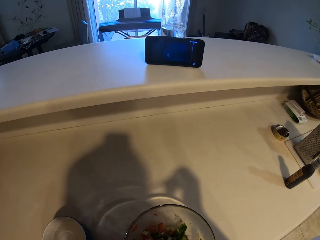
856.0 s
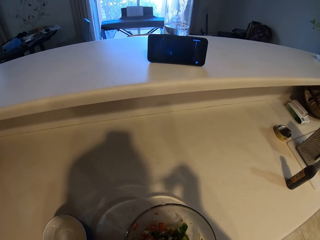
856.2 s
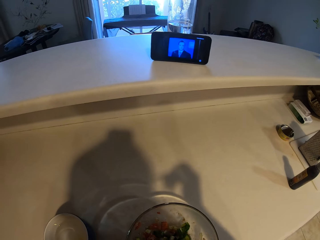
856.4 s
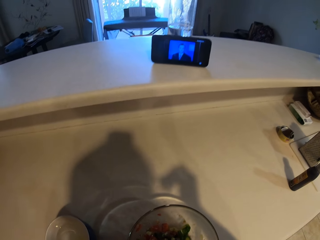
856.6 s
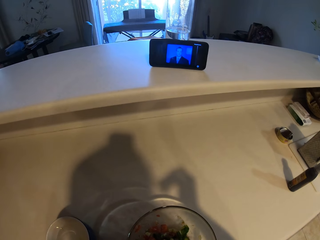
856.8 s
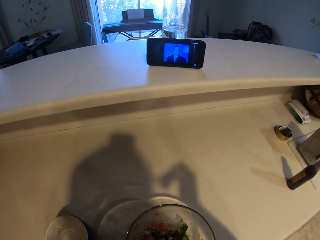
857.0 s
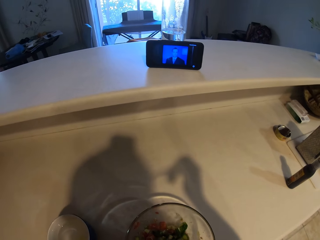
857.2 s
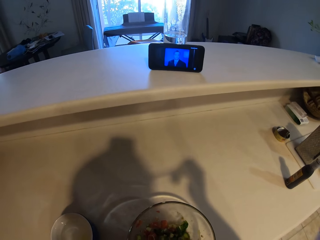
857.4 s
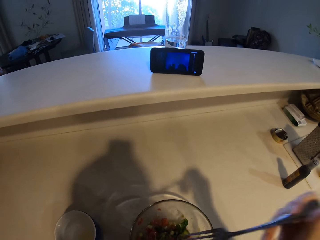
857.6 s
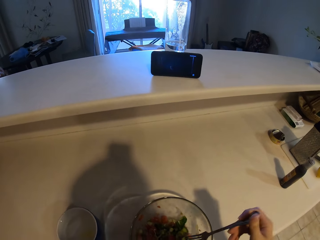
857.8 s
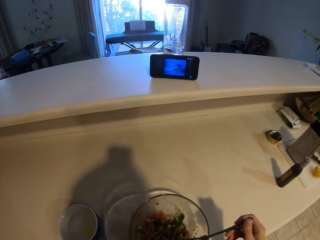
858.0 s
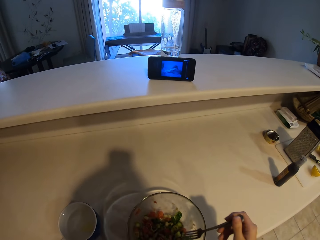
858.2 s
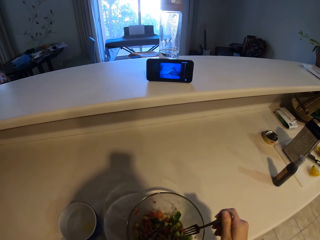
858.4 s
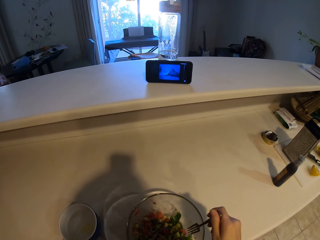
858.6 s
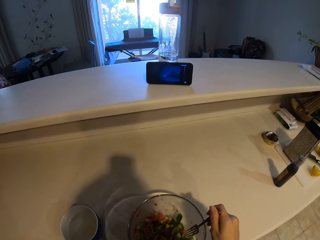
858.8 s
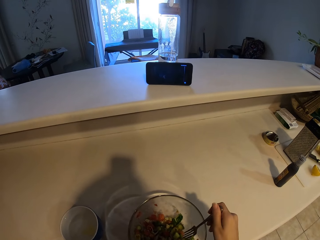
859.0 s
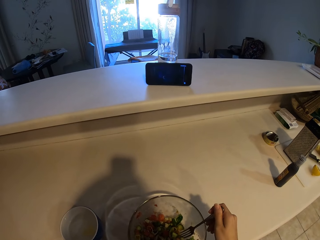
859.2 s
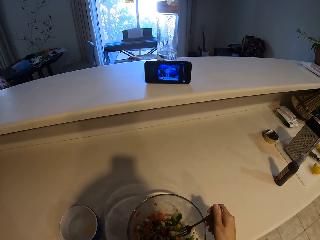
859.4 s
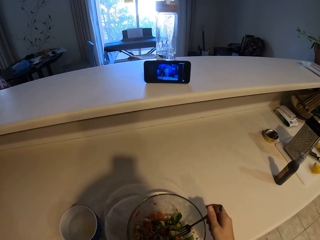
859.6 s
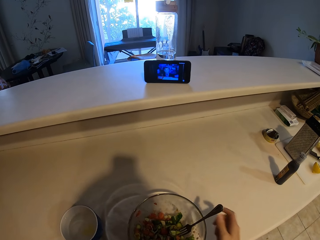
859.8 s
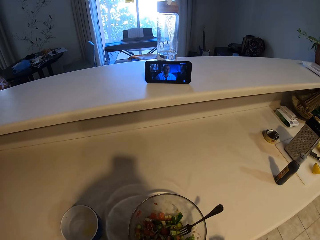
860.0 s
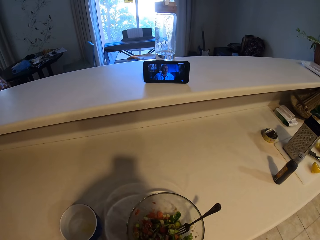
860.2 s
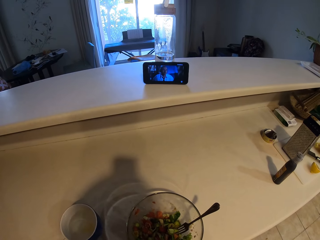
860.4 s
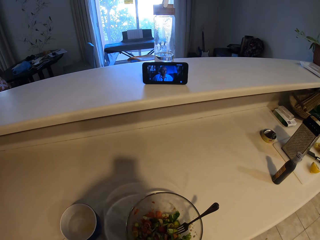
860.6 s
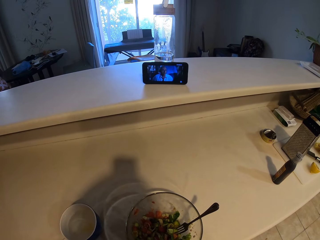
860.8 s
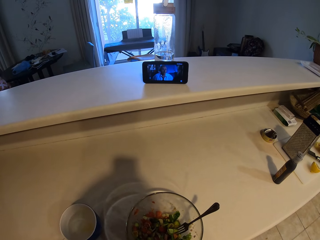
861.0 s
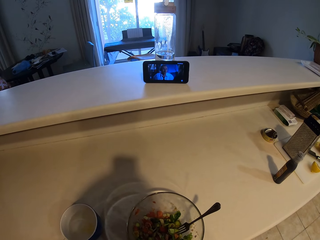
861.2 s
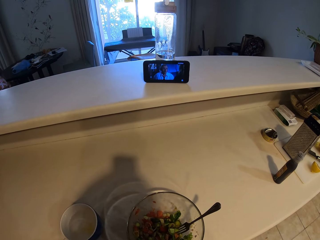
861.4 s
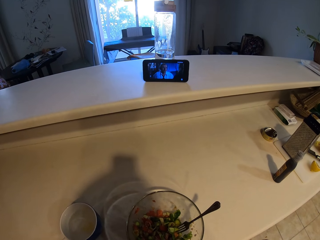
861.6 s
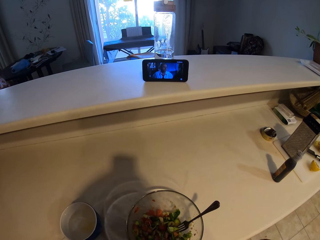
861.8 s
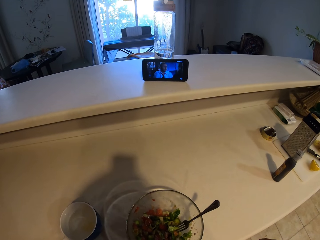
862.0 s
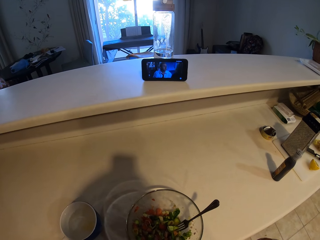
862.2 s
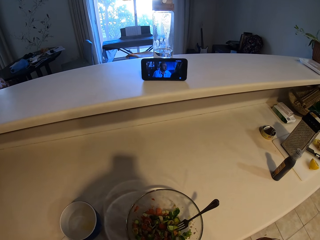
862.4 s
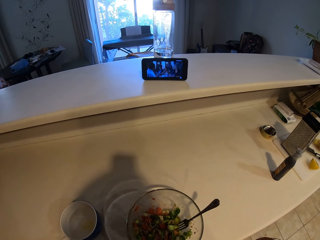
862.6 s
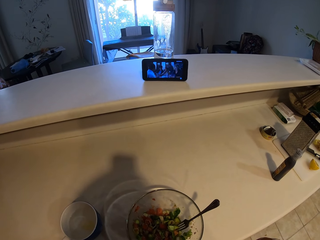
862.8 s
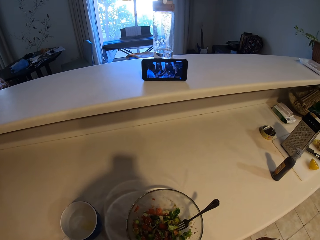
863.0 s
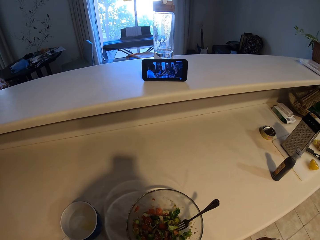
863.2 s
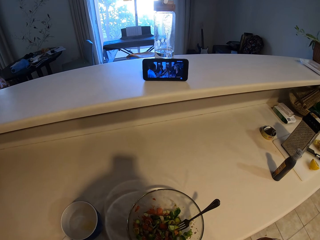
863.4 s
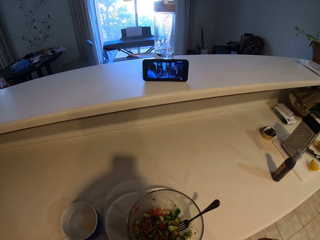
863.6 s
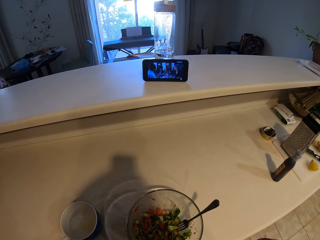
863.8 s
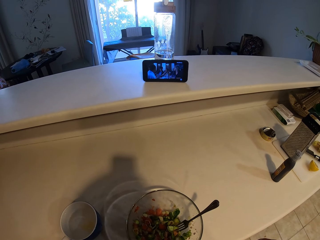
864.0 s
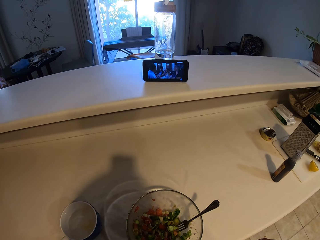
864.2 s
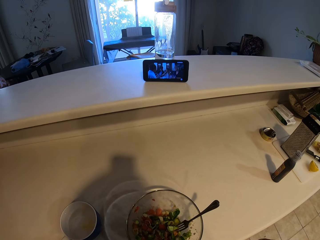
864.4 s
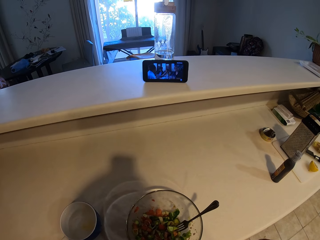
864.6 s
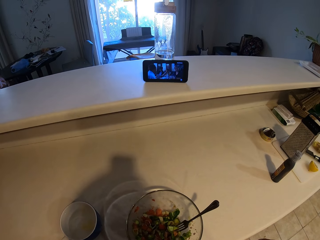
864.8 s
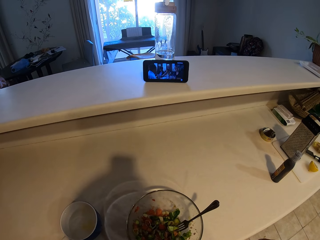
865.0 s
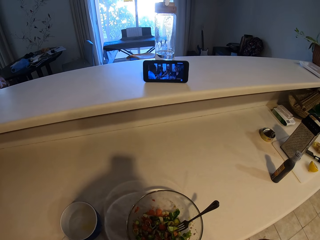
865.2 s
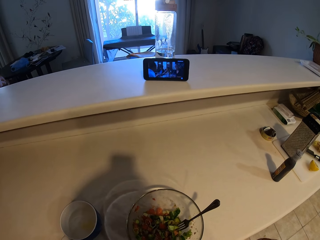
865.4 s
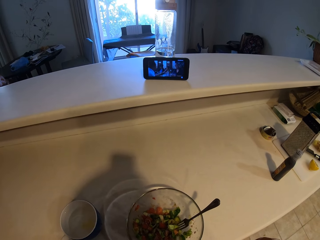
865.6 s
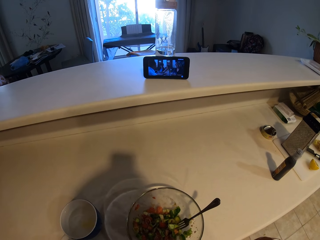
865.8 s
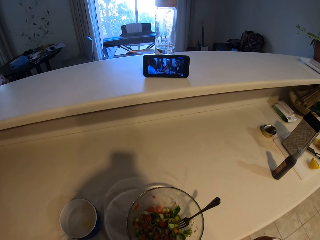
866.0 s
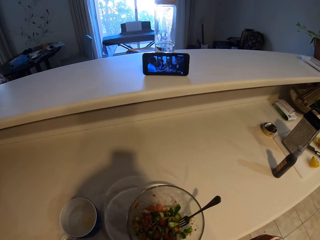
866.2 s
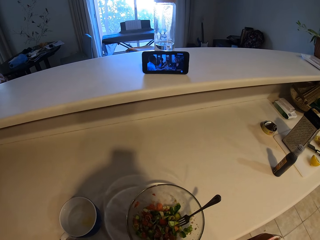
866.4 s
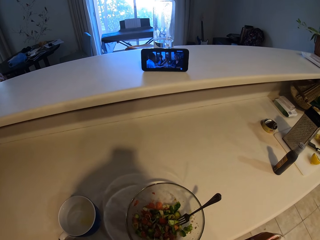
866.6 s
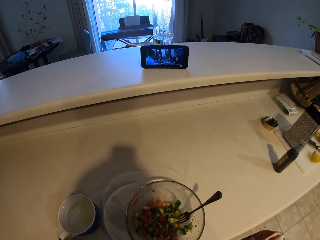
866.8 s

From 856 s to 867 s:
The camera wearer puts the fork in the bowl. They watch a movie on the phone.

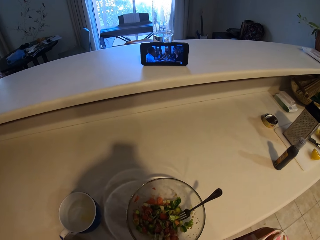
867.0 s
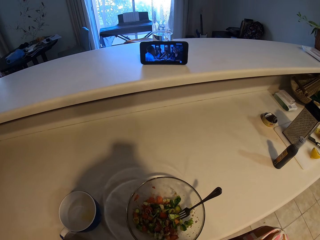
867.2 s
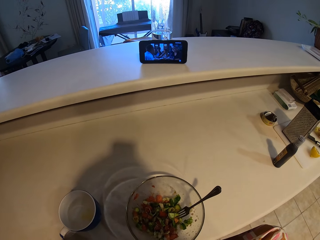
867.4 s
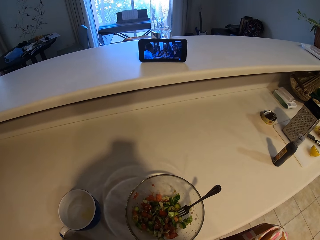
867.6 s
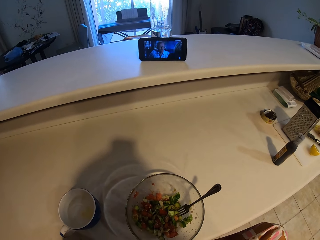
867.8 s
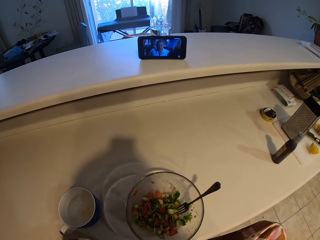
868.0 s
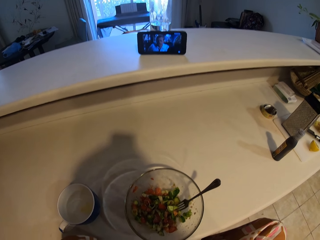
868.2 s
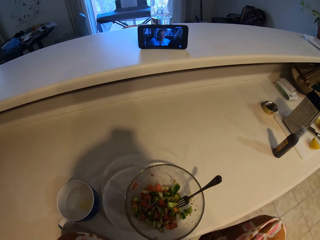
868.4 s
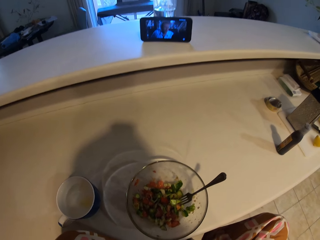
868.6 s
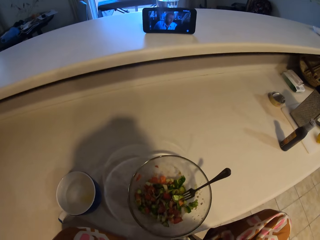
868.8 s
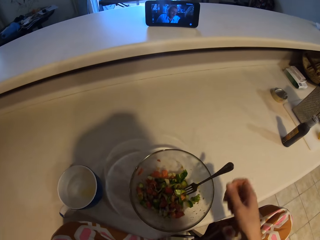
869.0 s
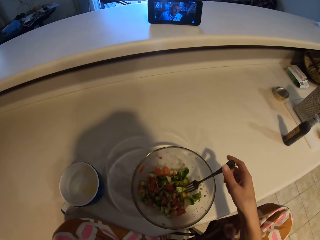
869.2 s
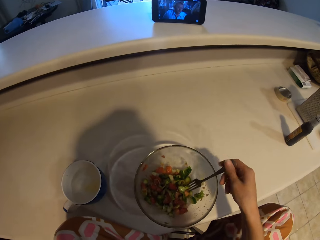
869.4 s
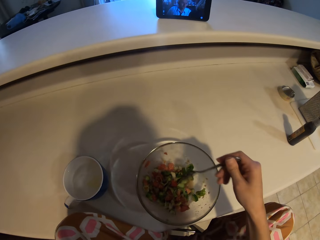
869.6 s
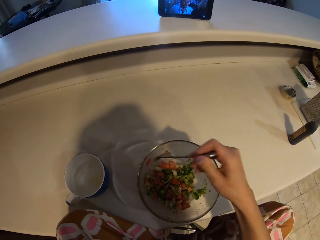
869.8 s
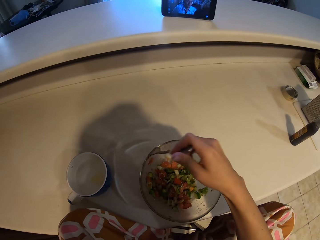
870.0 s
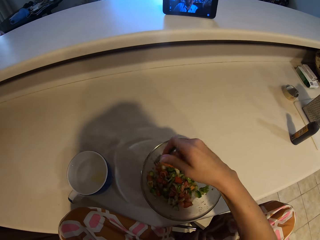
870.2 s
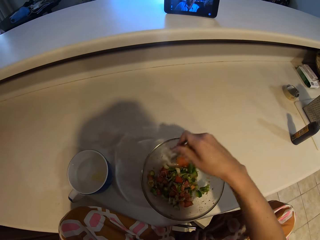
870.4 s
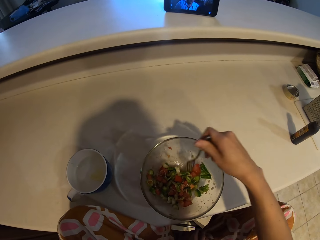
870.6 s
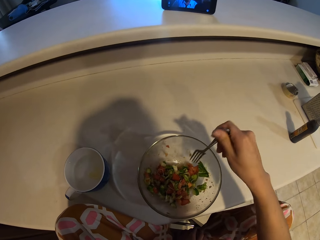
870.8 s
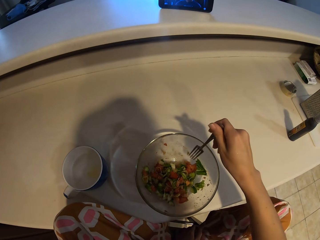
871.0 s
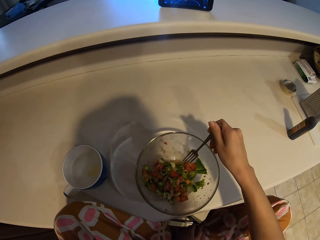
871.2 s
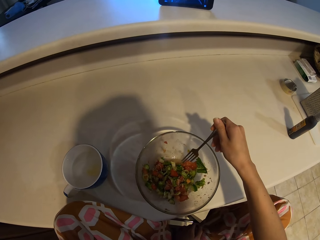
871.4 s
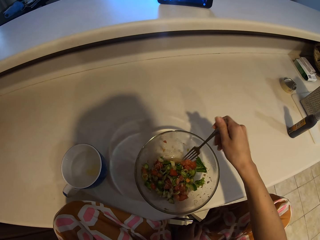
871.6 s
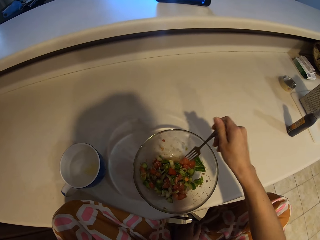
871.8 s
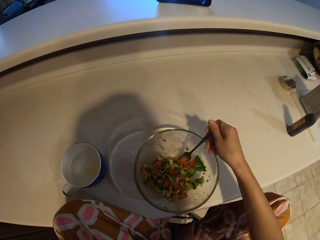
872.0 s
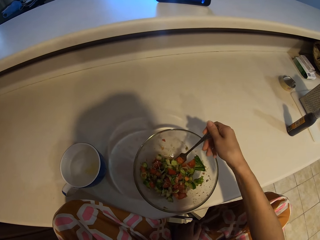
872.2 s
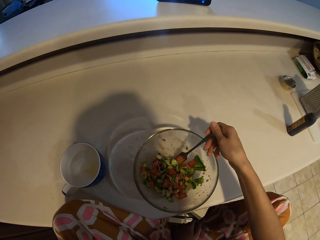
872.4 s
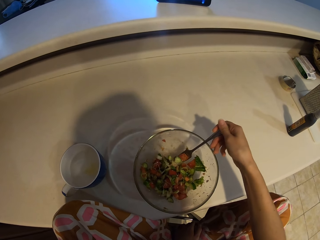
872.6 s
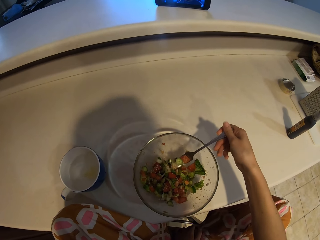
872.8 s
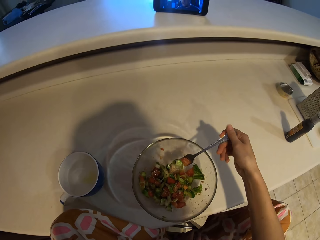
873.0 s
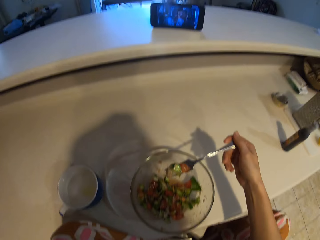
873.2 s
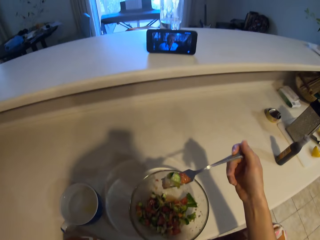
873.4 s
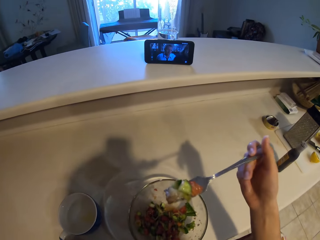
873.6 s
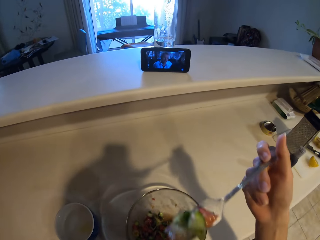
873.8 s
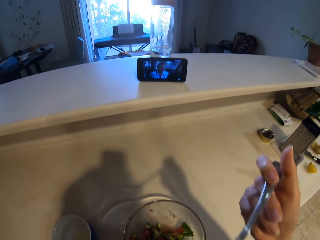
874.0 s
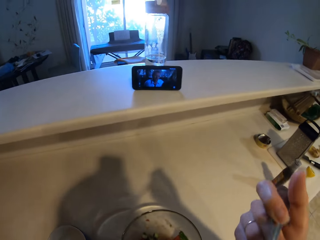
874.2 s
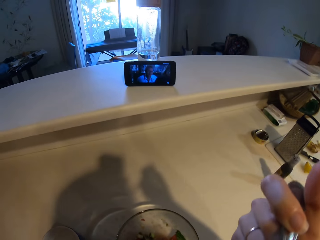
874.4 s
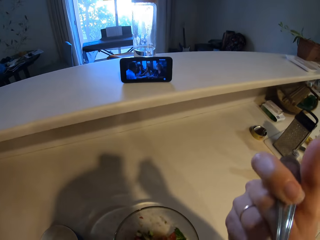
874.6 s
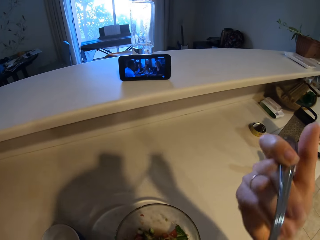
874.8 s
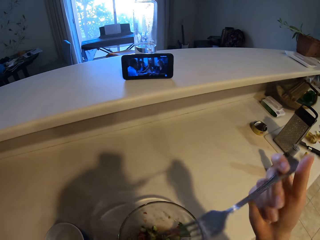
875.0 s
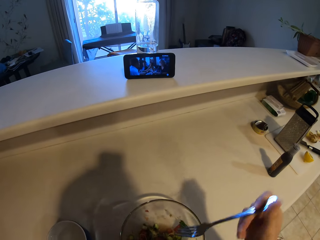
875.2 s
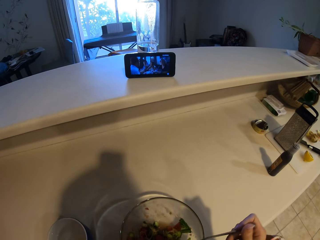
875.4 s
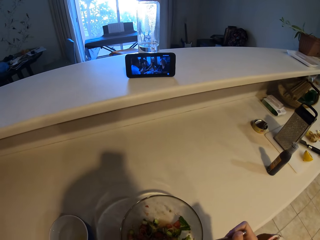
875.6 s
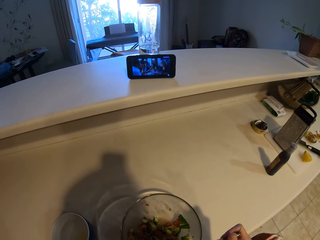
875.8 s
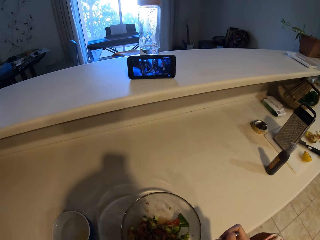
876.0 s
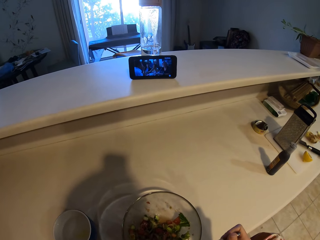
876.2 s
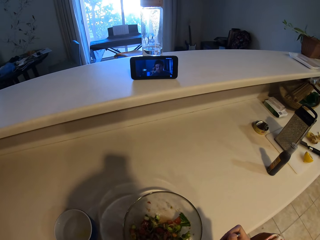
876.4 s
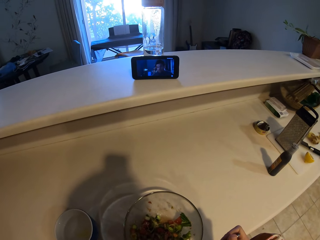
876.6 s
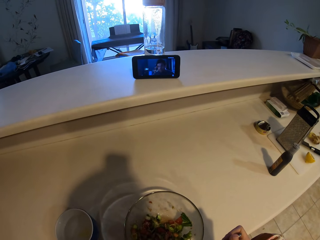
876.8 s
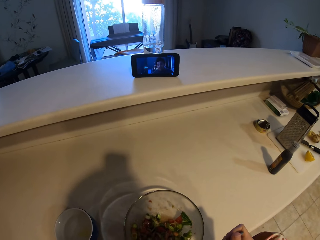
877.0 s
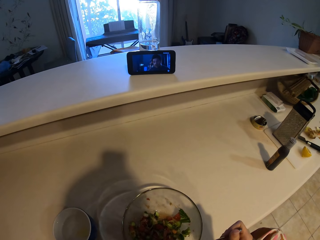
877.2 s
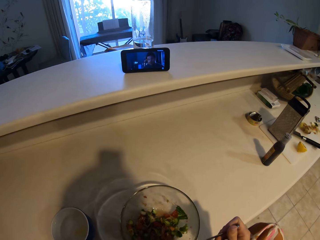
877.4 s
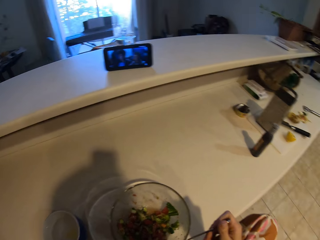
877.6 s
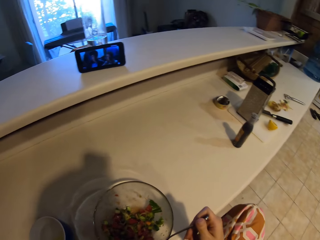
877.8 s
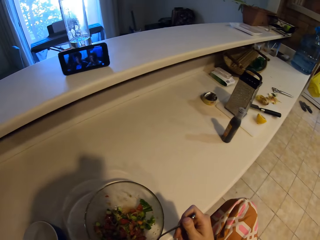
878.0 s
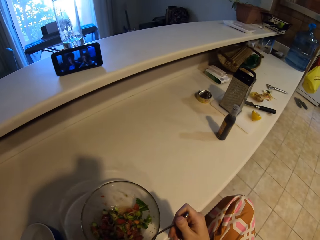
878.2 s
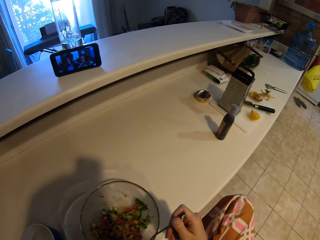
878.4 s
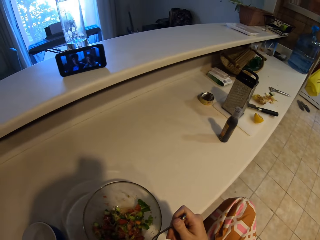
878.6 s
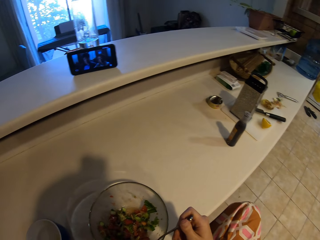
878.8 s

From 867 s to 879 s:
The camera wearer holds a fork. They pick up the fork. They stir the food. They scoop the food. They lift the food. They eat the food. They put the fork in the bowl.
